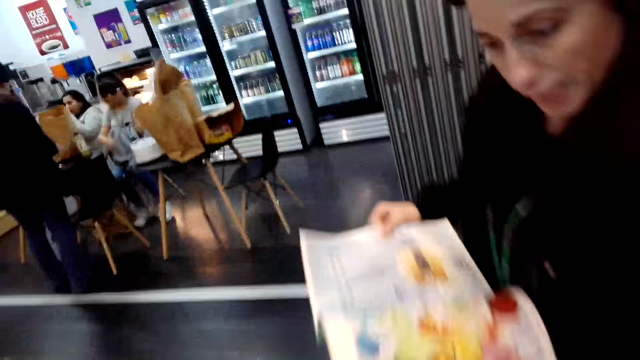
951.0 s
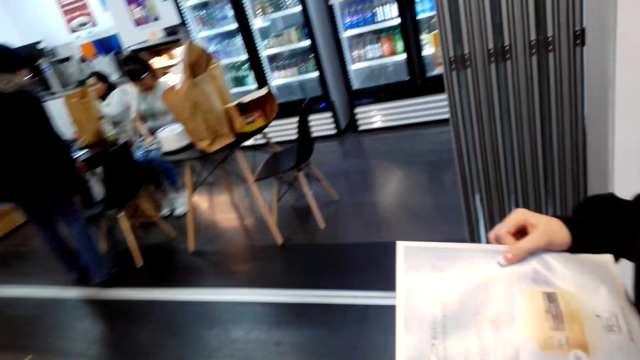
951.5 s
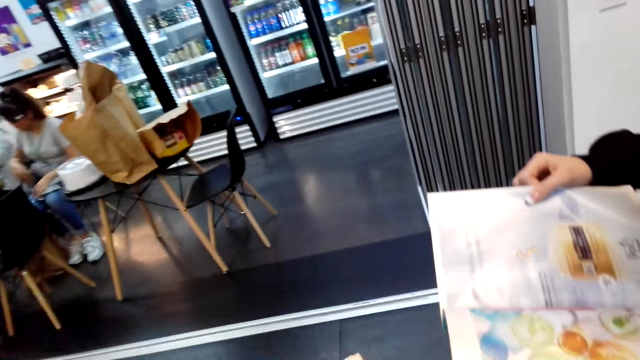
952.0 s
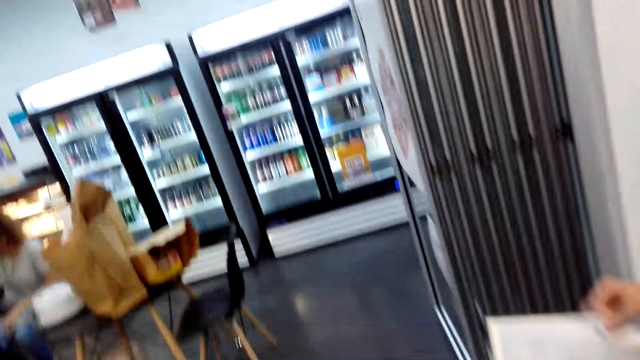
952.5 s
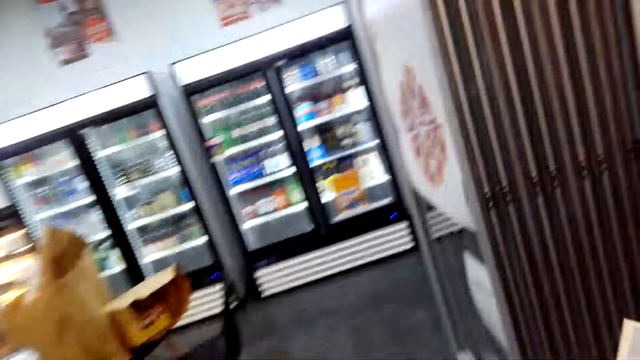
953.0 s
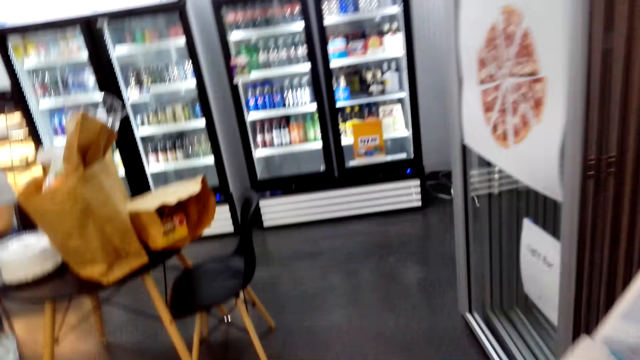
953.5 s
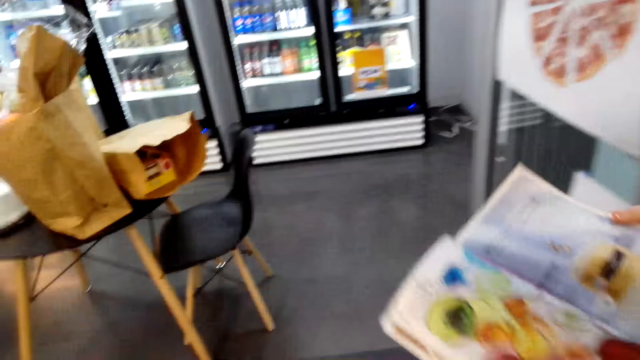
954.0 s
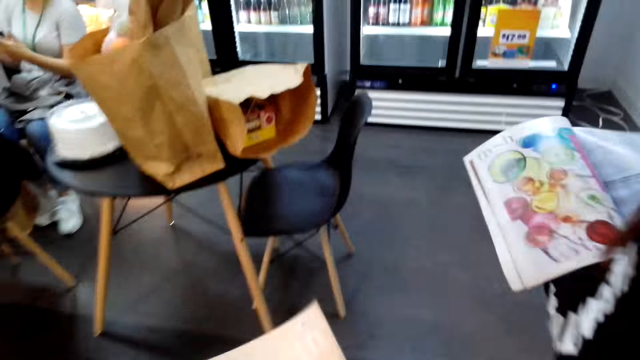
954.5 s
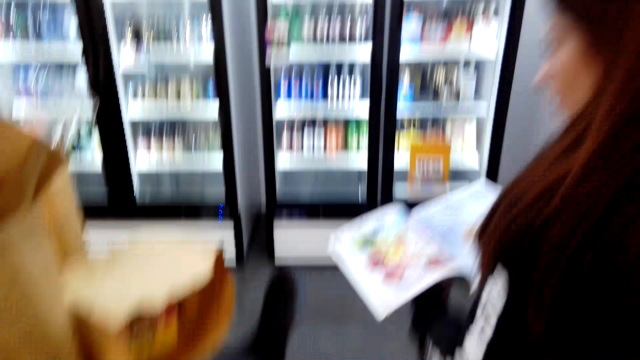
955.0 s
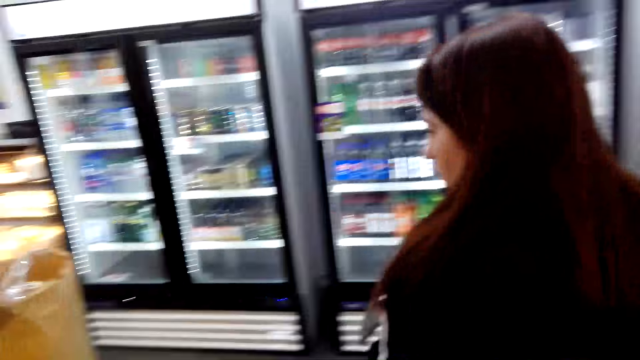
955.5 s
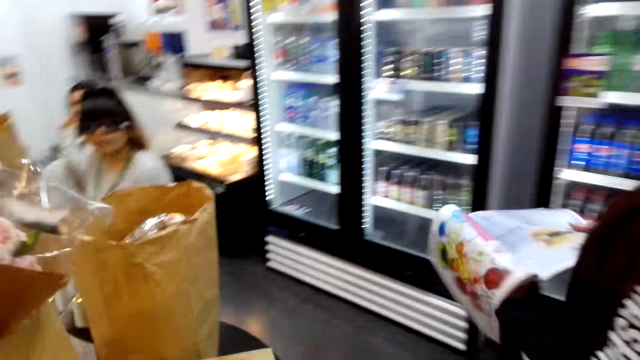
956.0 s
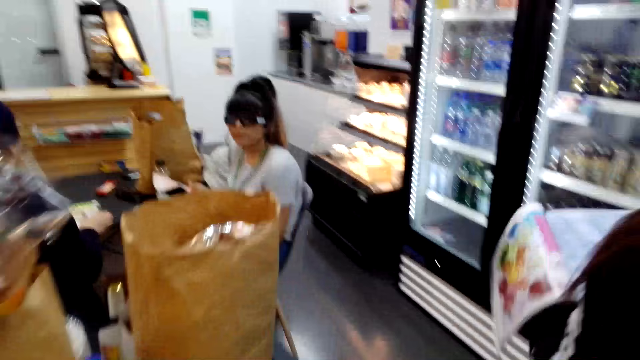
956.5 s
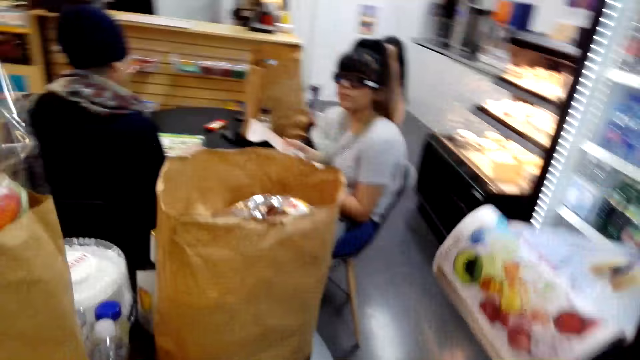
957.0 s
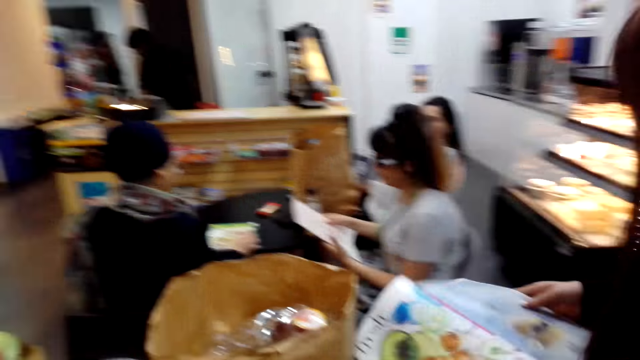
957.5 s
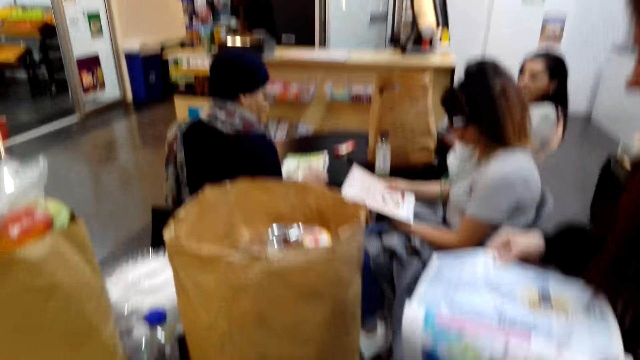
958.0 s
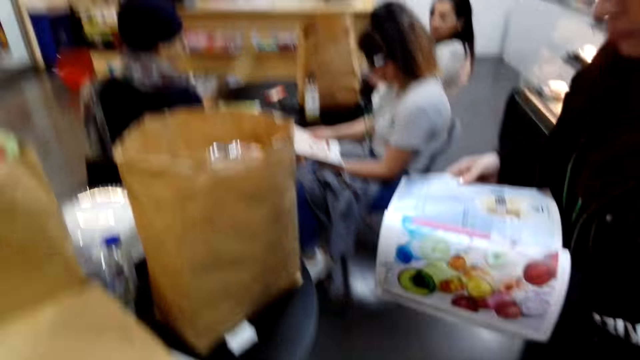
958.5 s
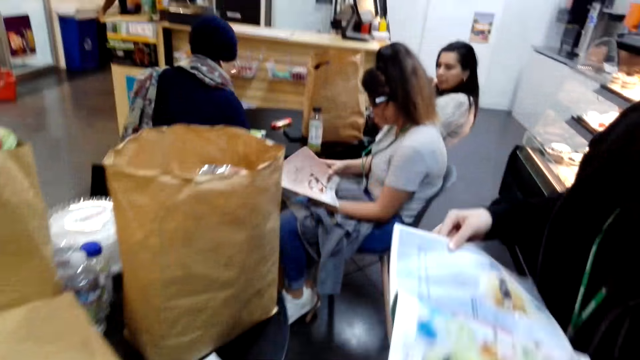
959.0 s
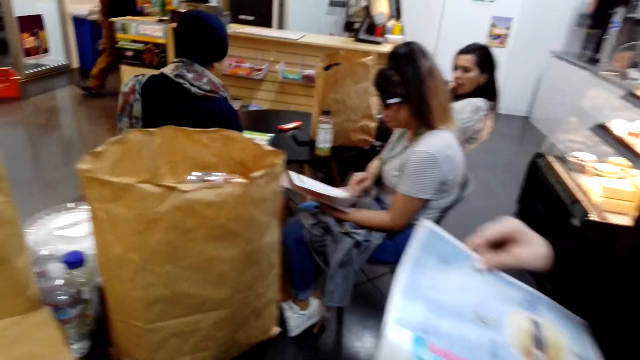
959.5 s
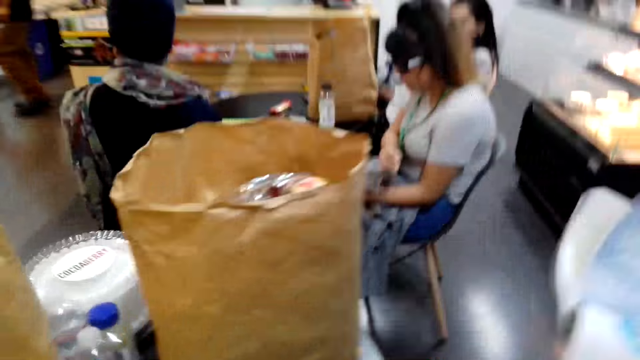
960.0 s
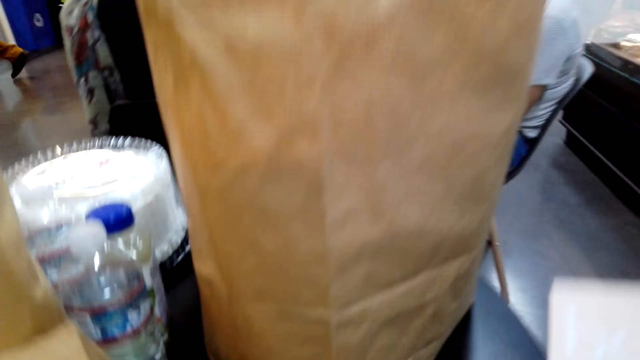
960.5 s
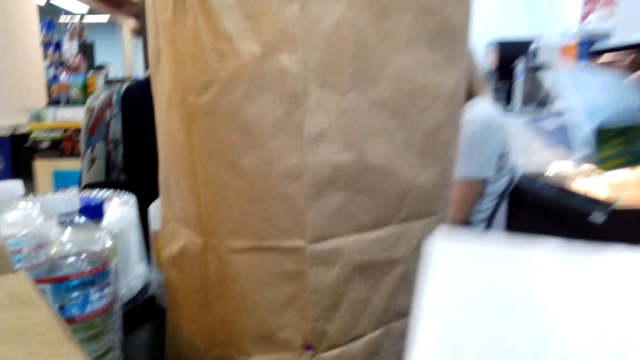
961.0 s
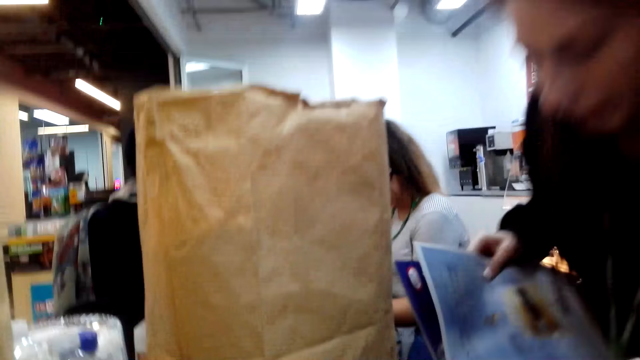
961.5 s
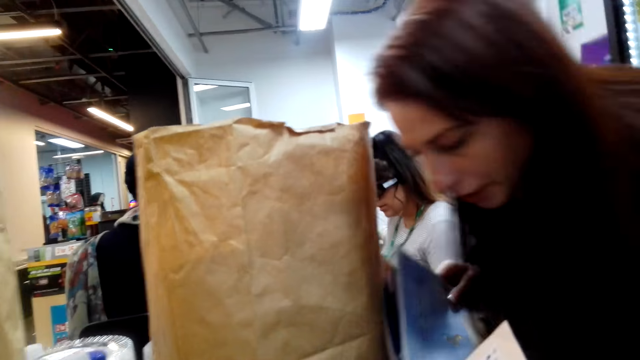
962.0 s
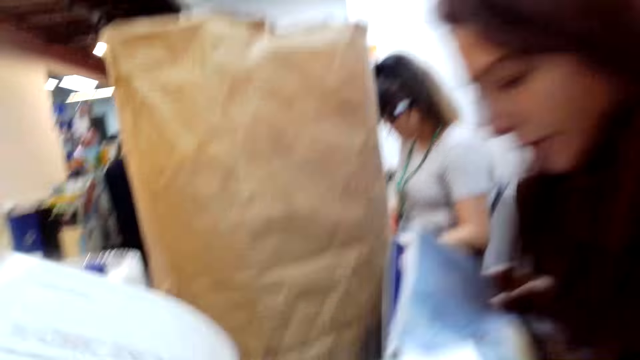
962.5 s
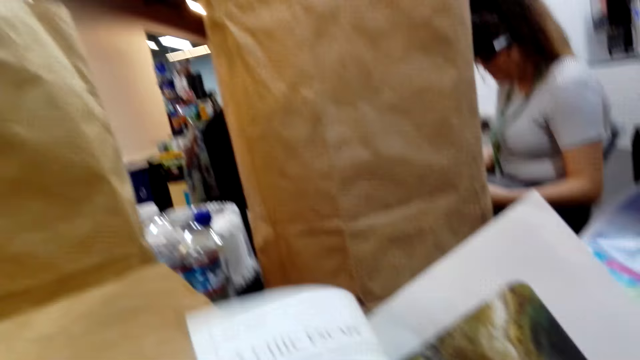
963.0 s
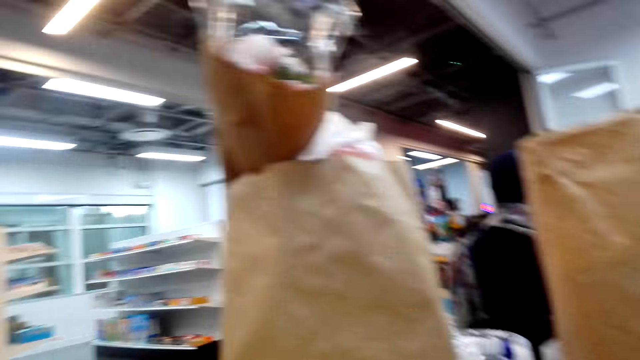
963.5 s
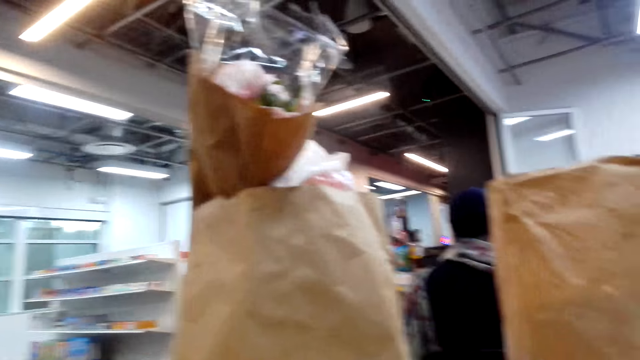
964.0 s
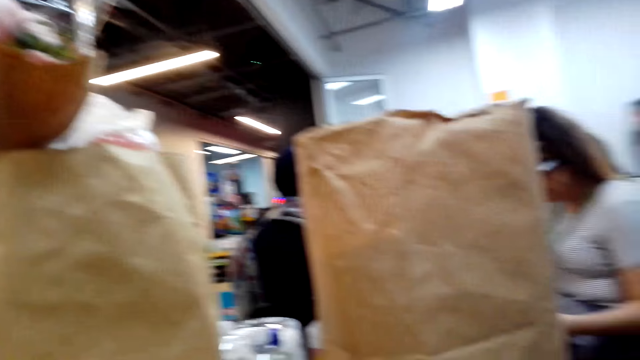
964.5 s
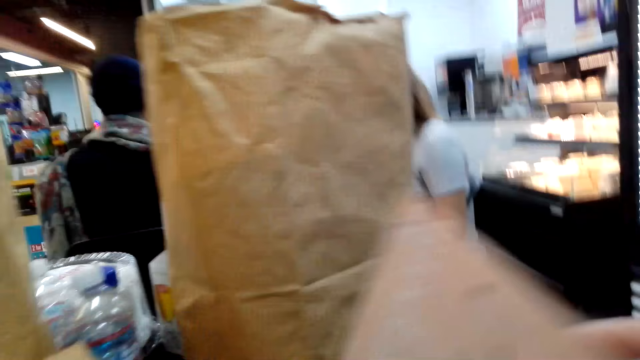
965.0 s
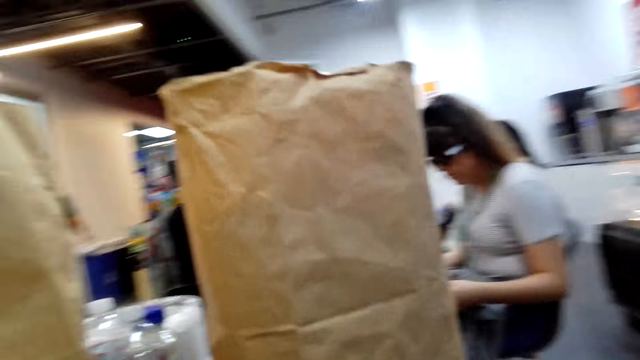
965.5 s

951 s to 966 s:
A person reads on the pamphlet. A woman holds a magazine. The camera wearer converses with the woman. They look on the beverages. Another person holds the pamphlet. The camera wearer looks at the paper bag. They converse with the woman and sit down. The woman holds the magazine. The camera wearer peruses the magazine.

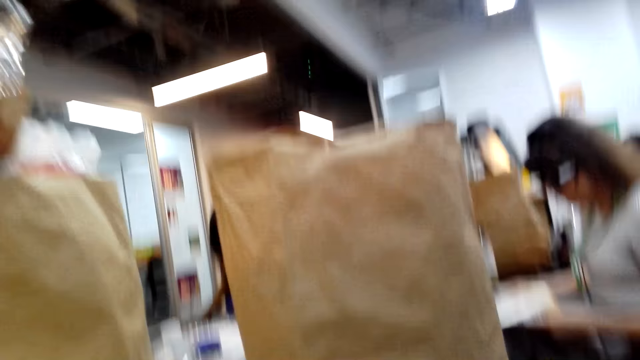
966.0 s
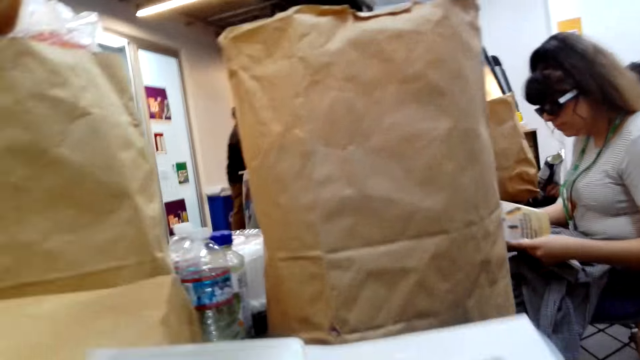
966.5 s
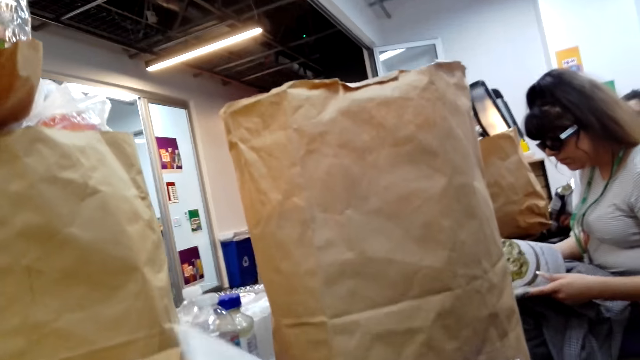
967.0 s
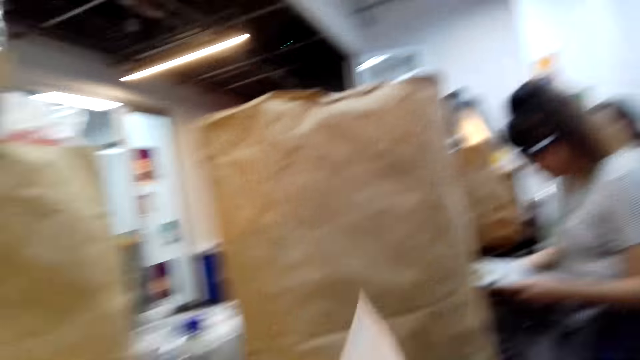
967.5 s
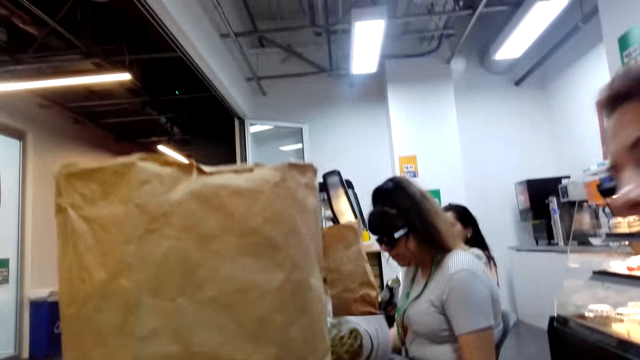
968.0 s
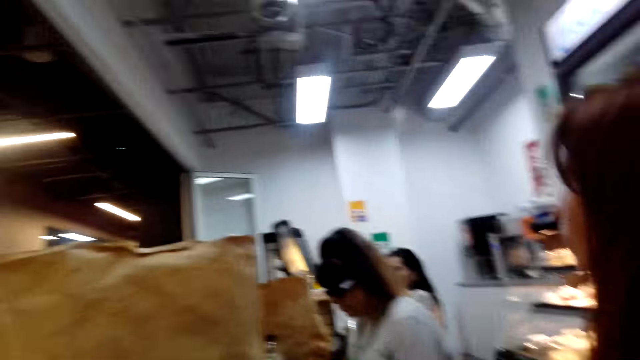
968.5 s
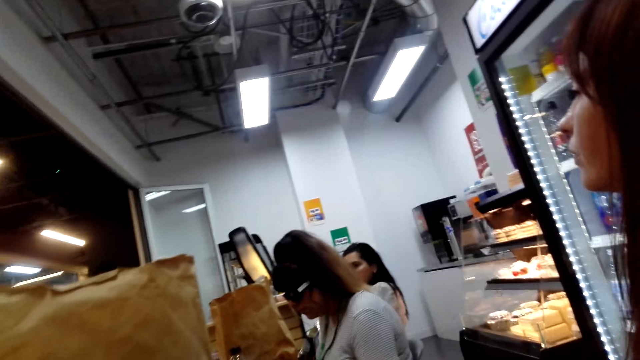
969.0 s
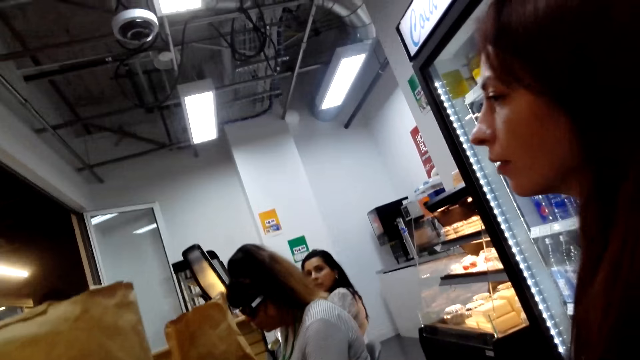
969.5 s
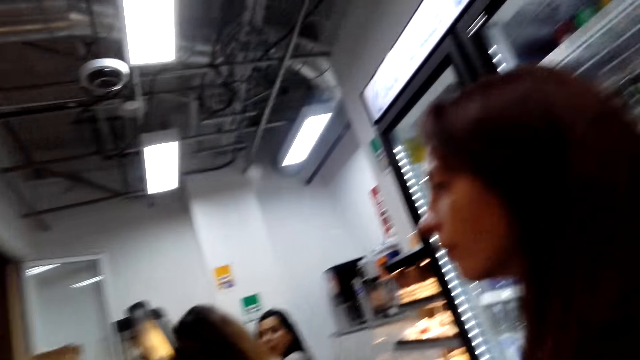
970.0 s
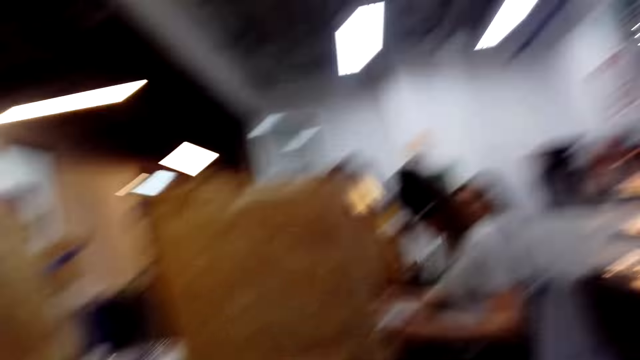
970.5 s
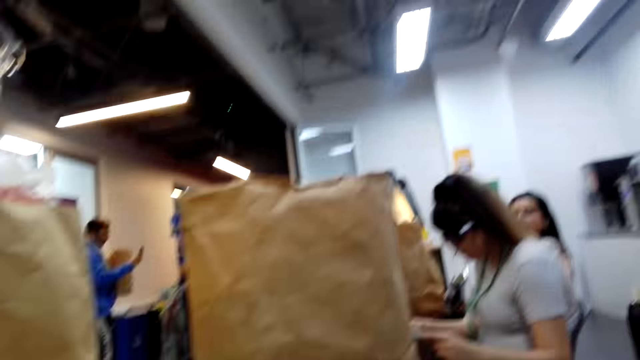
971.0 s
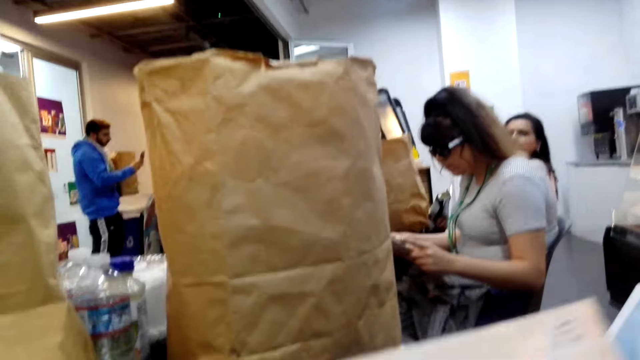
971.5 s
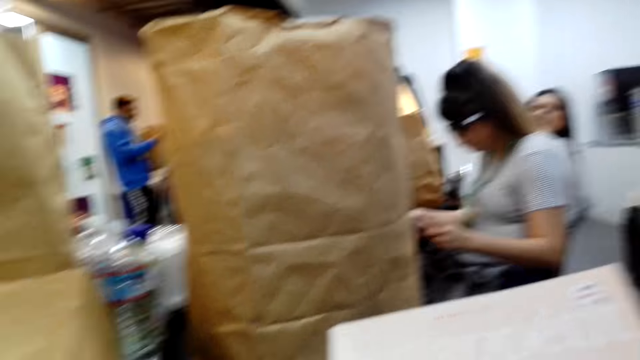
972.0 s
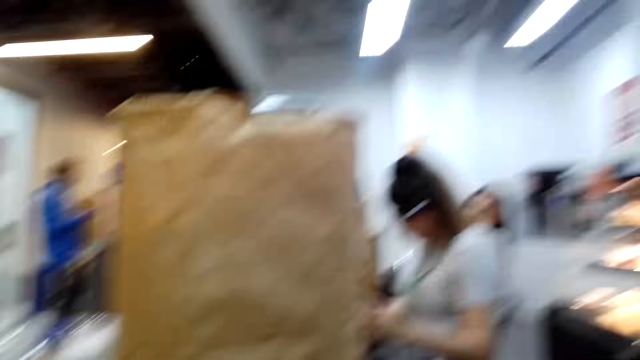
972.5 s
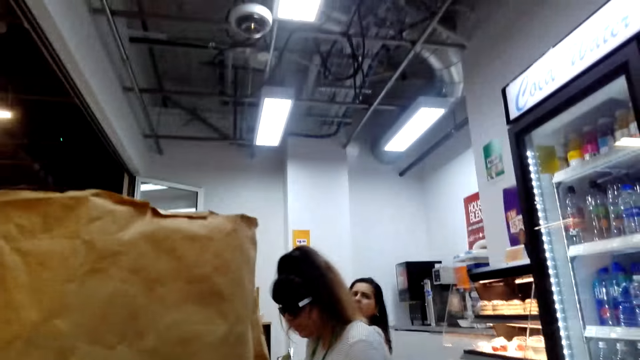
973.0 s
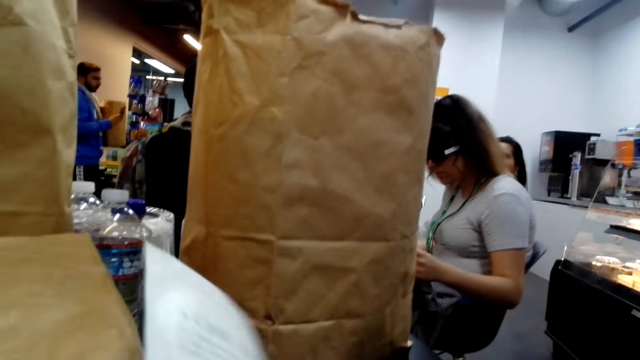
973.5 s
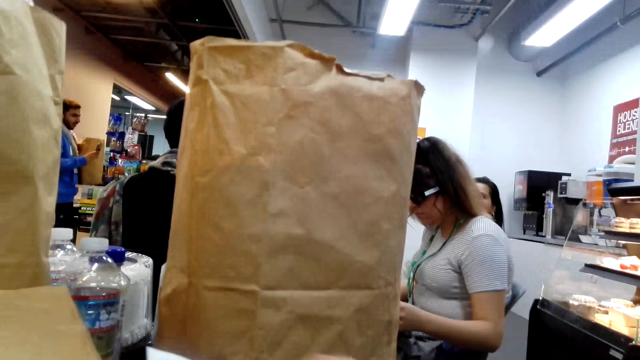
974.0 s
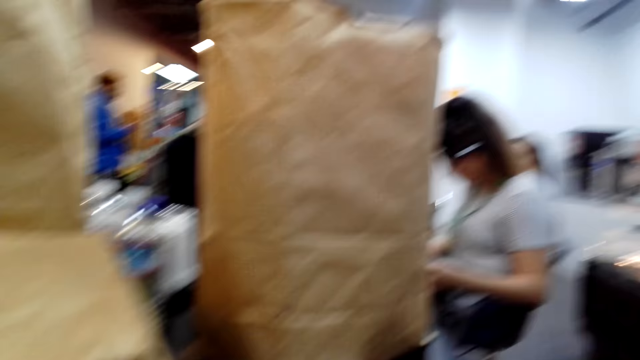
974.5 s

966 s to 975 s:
The camera wearer converses with a woman and flips through a magazine. A person looks at the camera wearer. Another person holds the phone.
